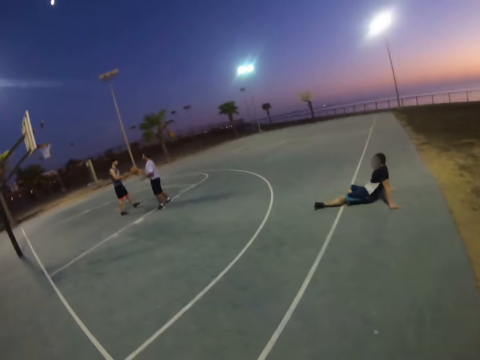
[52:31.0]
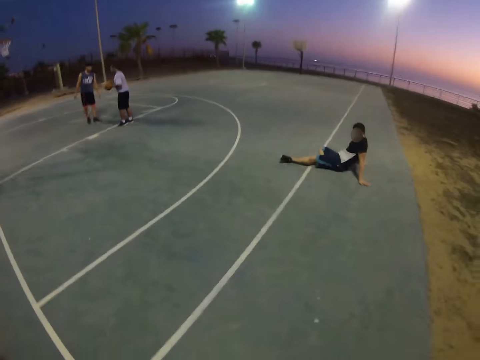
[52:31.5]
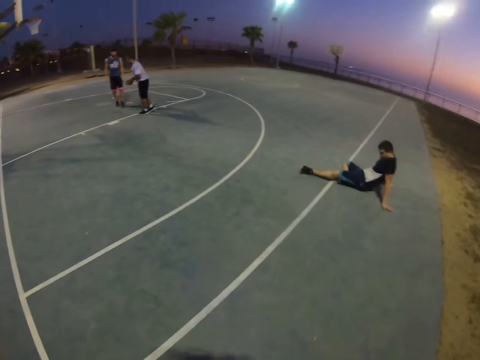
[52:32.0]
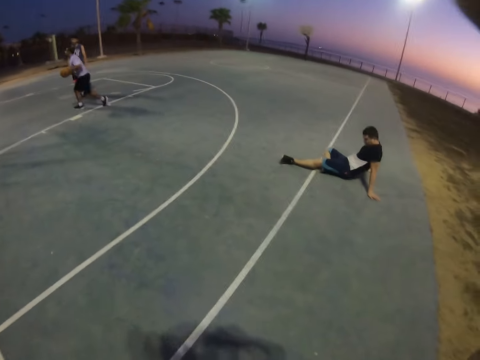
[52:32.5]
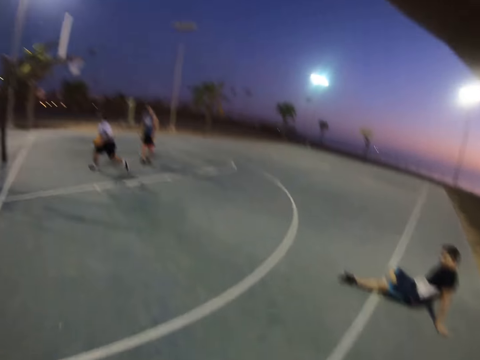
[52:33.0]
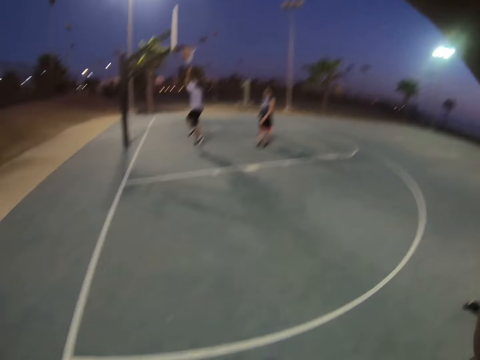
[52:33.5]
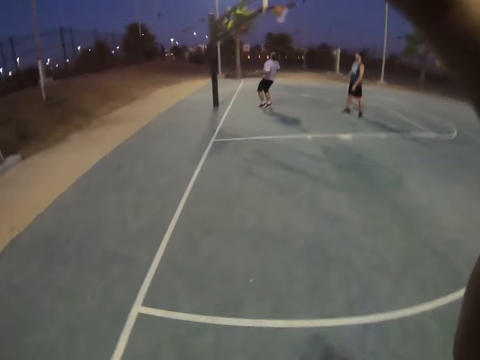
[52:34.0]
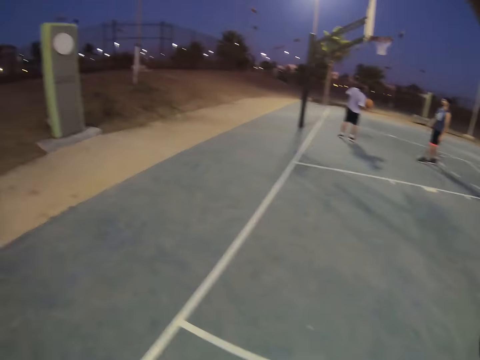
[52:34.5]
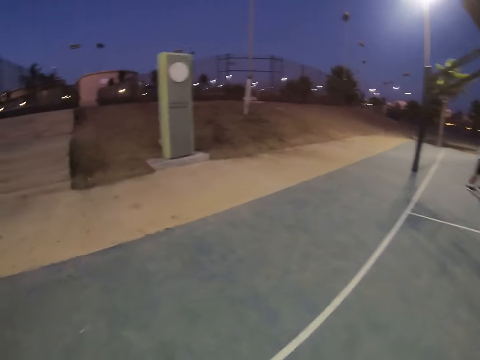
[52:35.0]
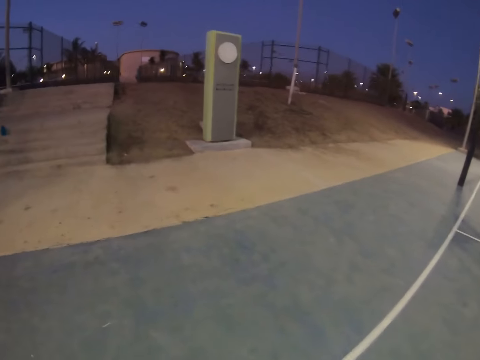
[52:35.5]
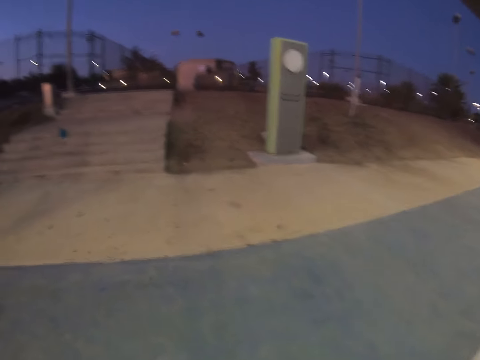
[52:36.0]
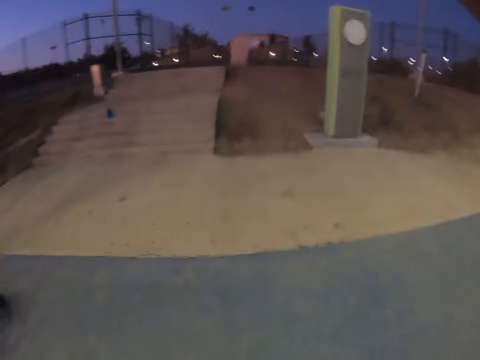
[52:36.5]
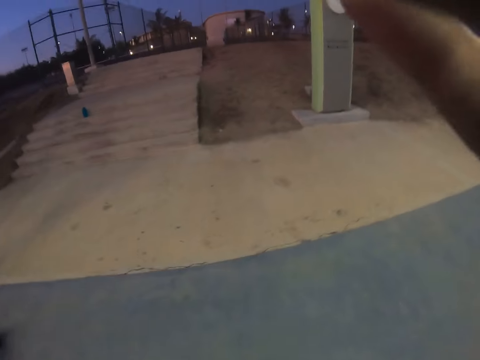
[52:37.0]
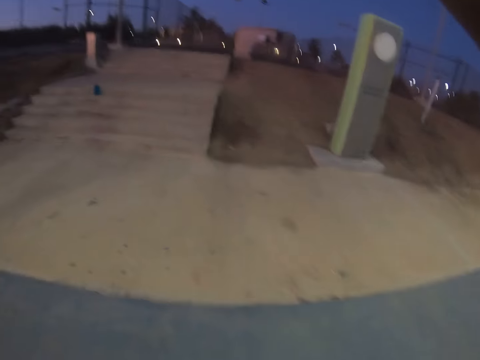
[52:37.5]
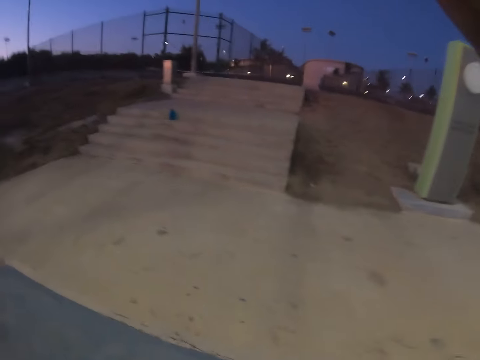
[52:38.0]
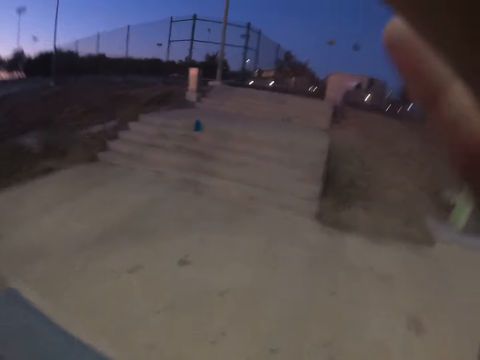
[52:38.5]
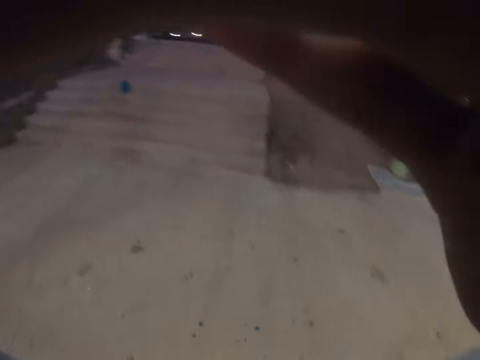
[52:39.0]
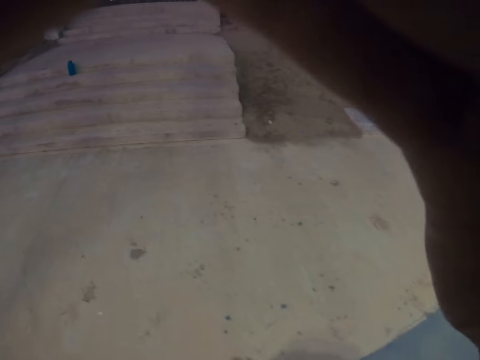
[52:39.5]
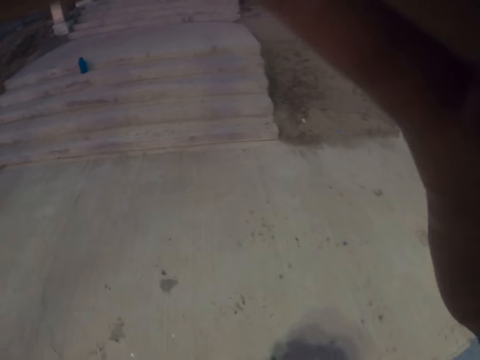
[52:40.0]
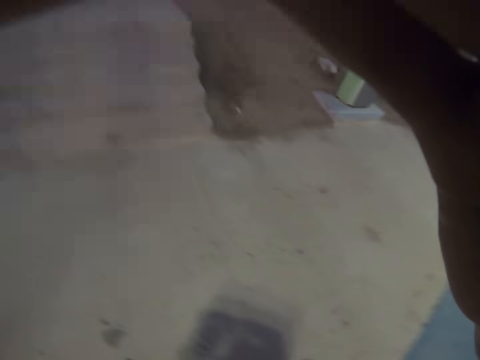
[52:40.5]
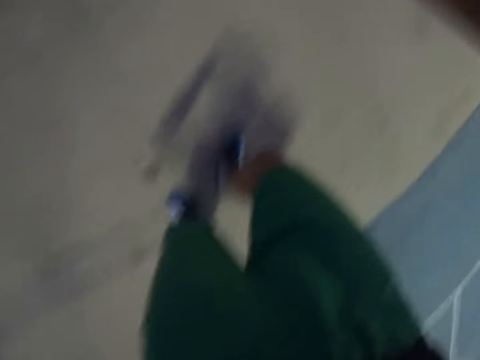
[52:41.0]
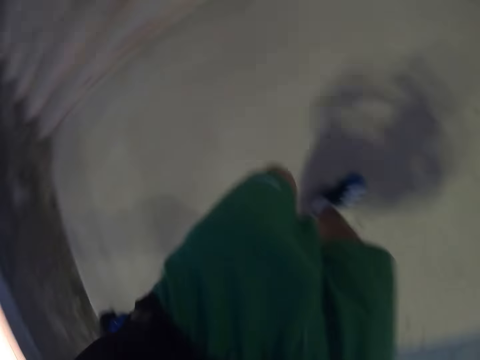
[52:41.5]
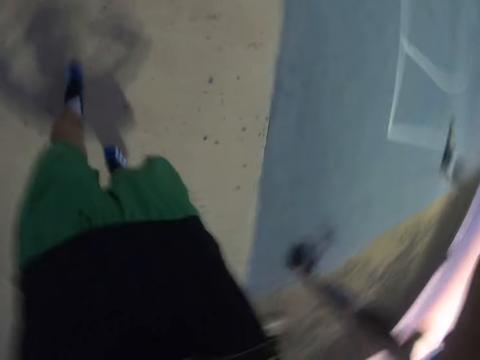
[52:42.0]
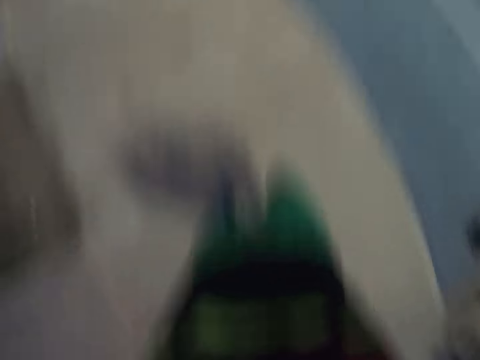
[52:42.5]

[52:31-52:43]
A man holds a ball. The man throws the ball in the basket. The man catches the ball. The camera wearer walks out of the pitch. They hold their face.

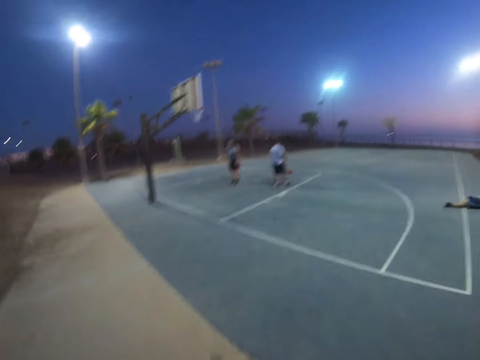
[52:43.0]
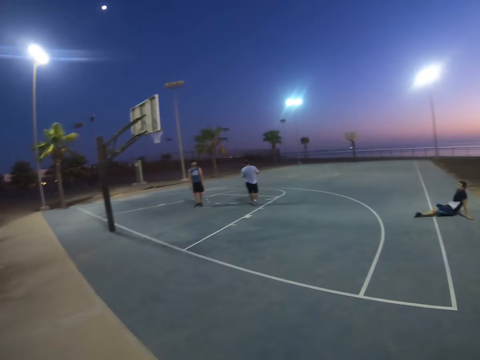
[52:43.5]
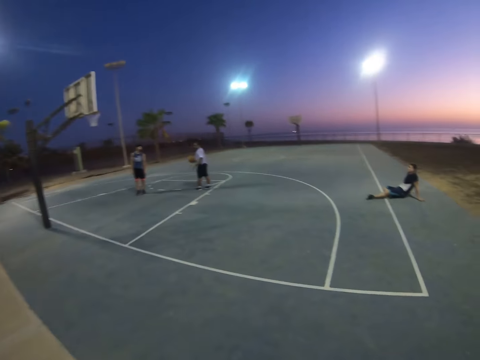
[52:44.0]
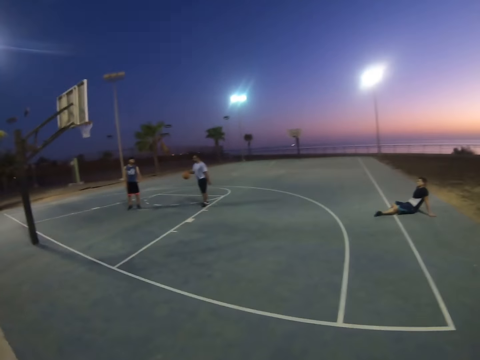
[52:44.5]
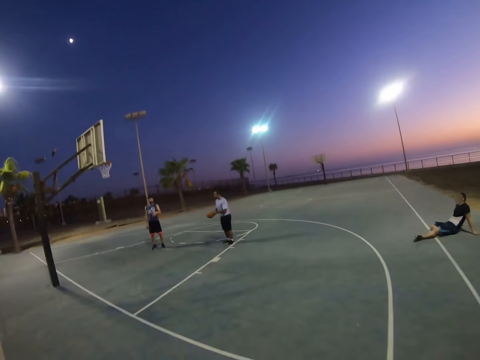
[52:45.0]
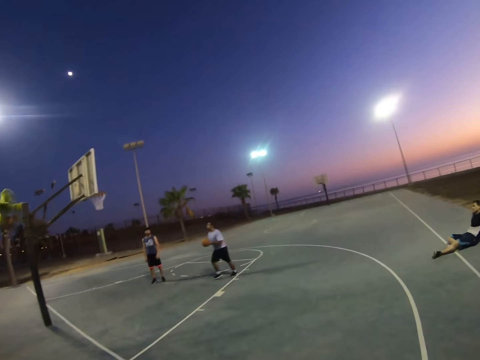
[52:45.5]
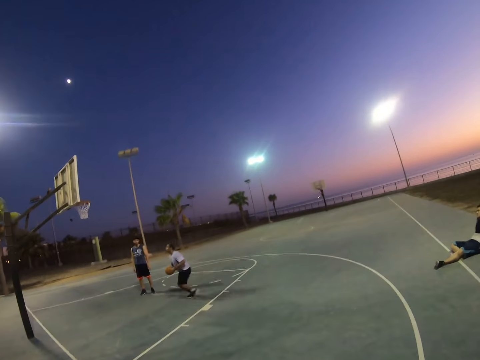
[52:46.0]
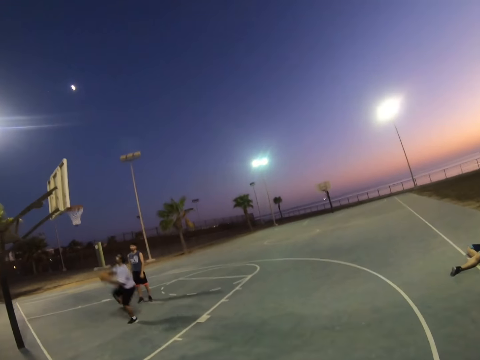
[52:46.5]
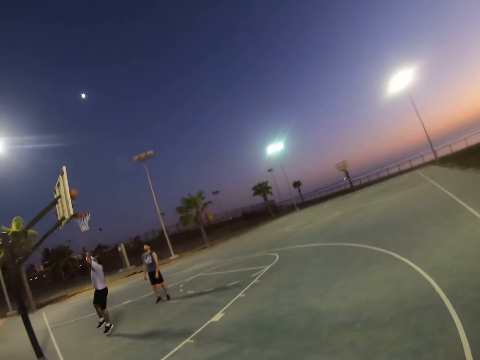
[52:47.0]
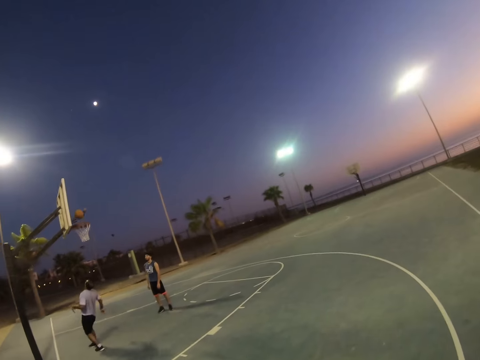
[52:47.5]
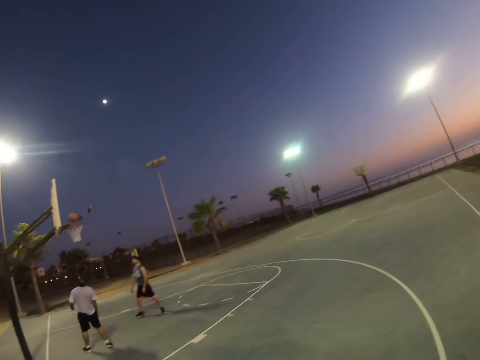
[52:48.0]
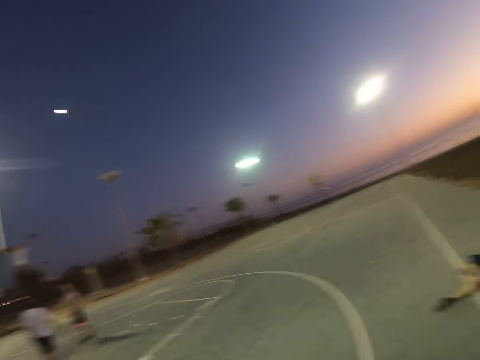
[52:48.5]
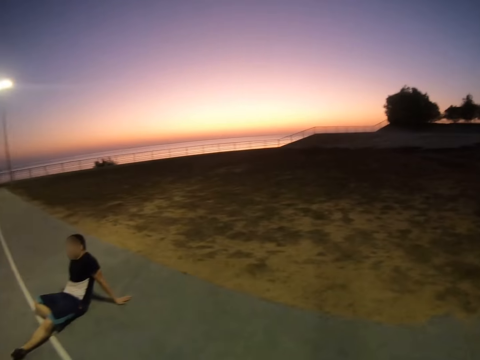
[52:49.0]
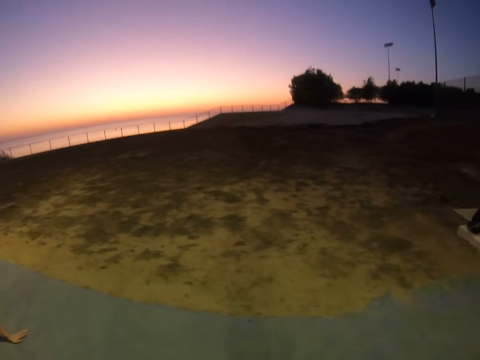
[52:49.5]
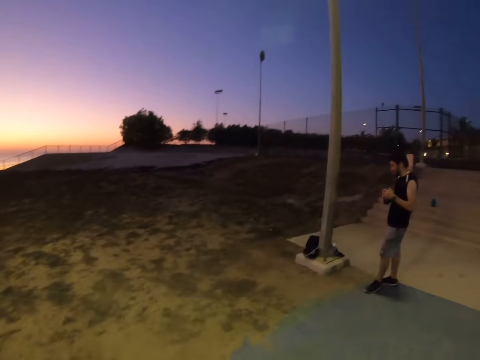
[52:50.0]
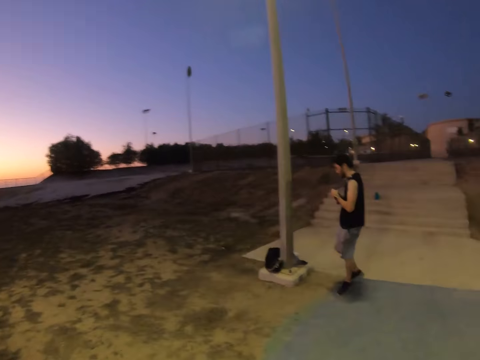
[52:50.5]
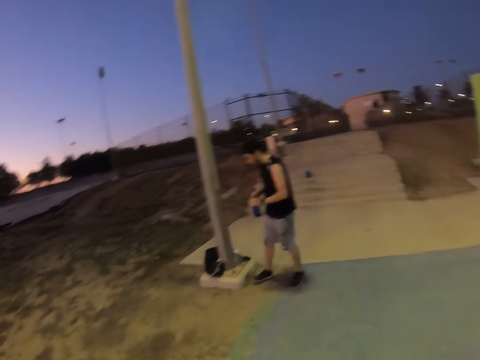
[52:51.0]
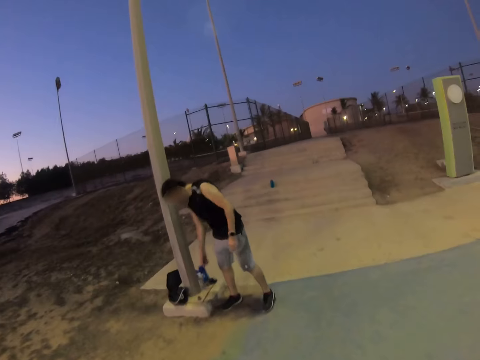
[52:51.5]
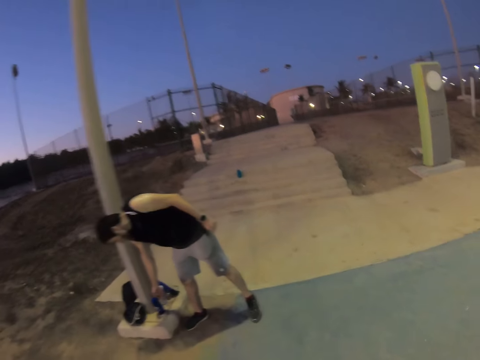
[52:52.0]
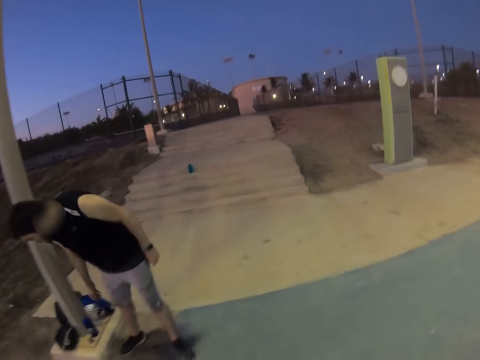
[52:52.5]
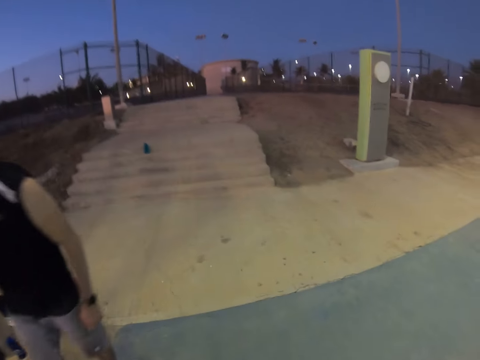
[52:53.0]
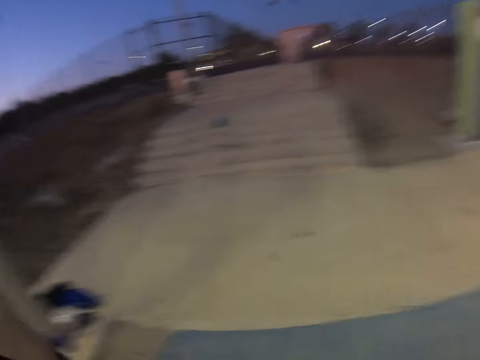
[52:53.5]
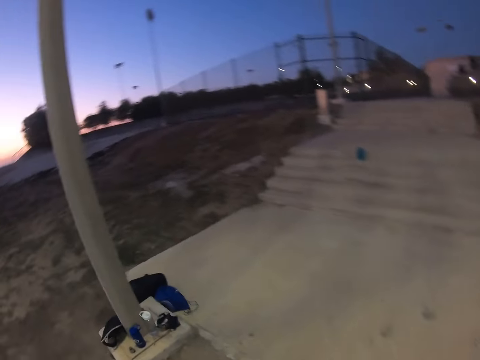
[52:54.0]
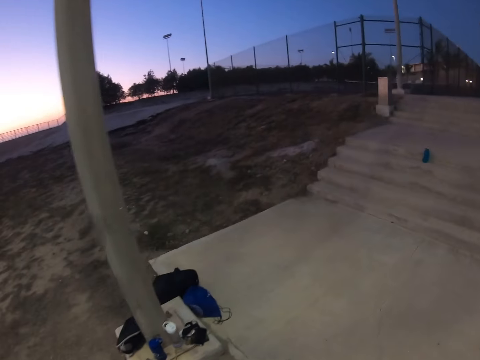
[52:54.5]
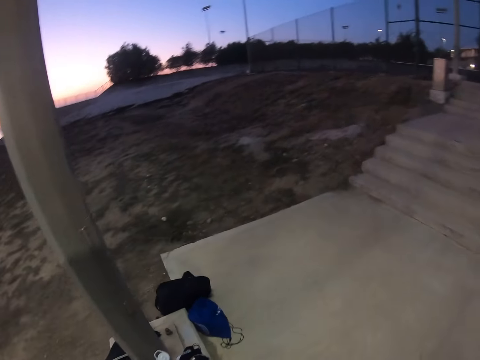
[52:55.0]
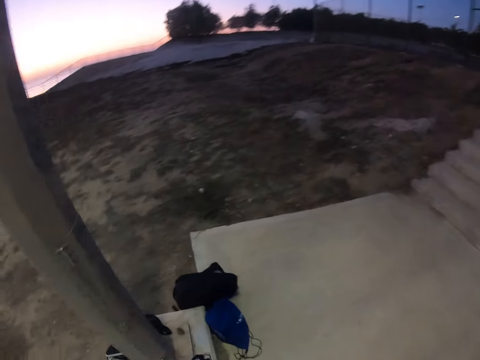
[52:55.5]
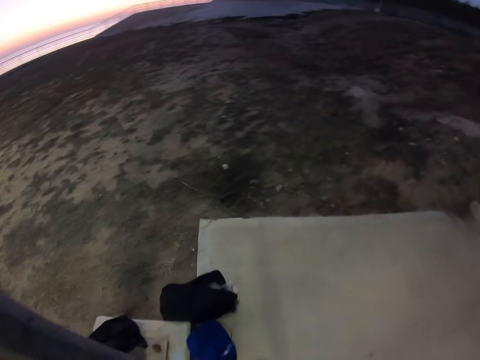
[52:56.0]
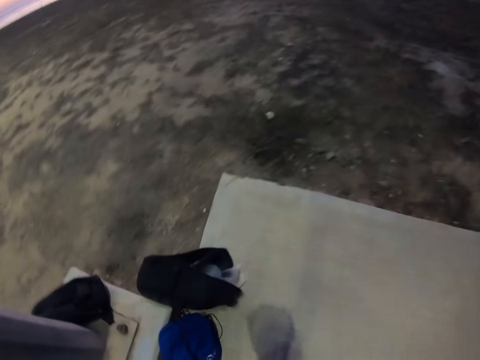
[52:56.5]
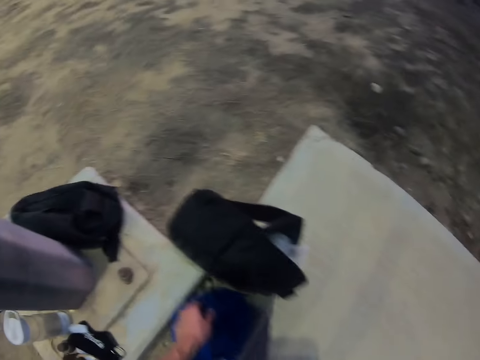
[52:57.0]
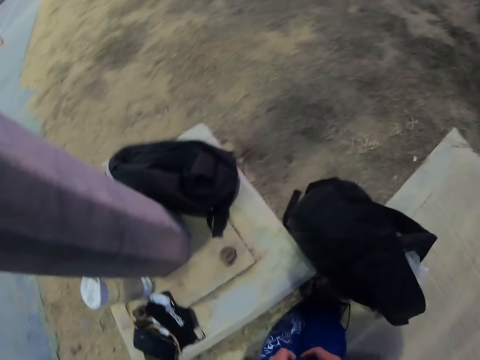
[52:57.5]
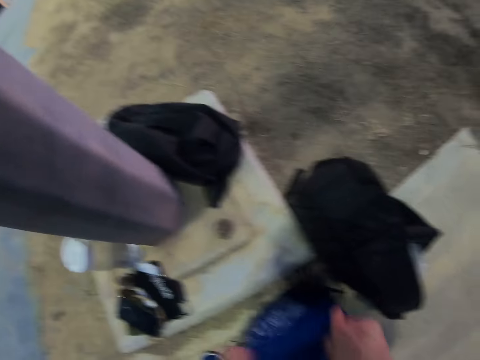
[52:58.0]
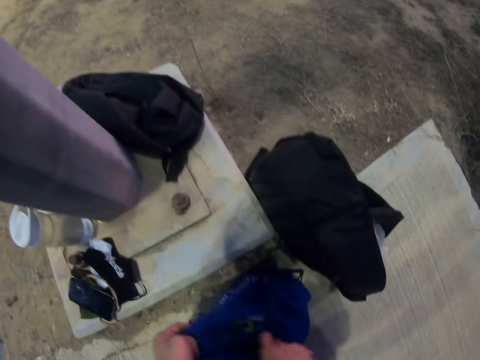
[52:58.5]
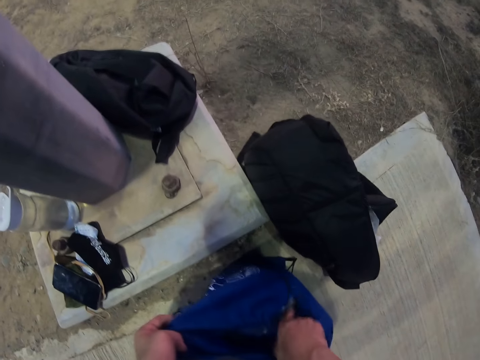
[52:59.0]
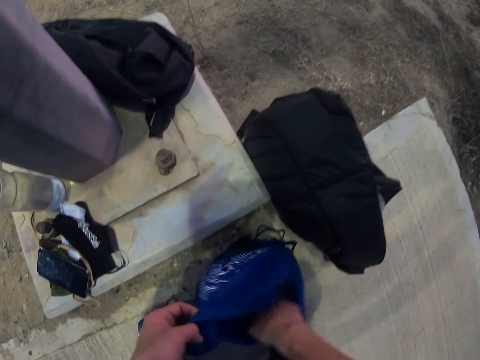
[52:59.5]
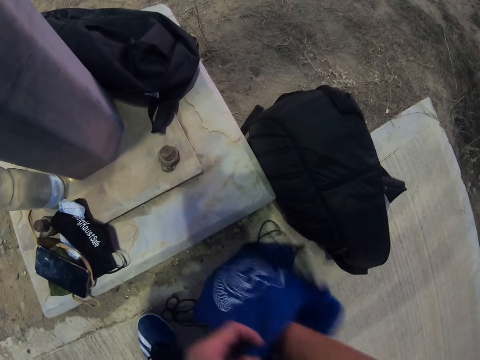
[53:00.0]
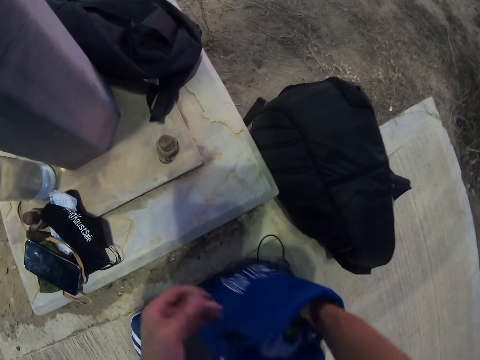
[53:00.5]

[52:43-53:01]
A man dribbles a ball. The man throws the ball in the basket. A person plays basketball with another person in the field. The camera wearer walks towards another man. They look at another man. The man holds a water bottle and drops the water bottle on the ground. The camera wearer picks up a bag. They search the bag and open the bag.
